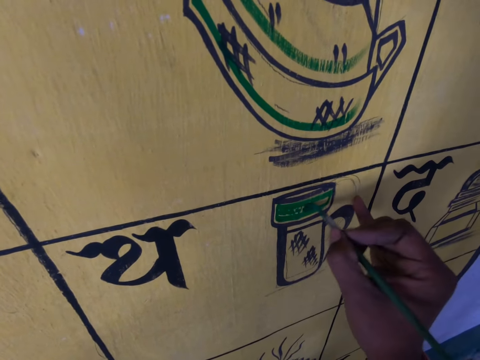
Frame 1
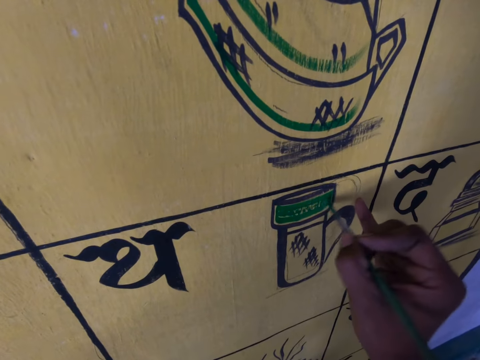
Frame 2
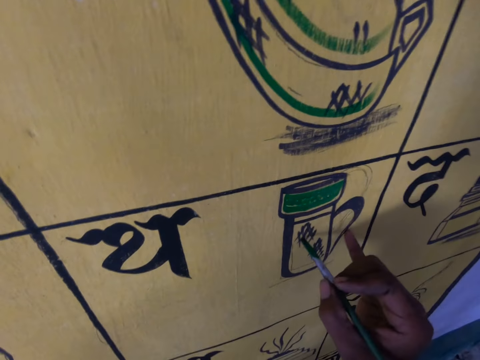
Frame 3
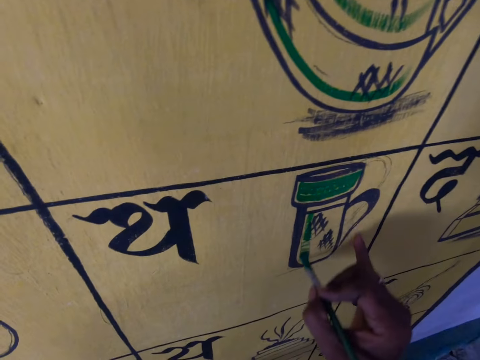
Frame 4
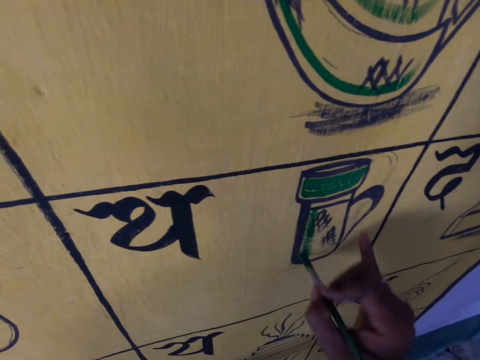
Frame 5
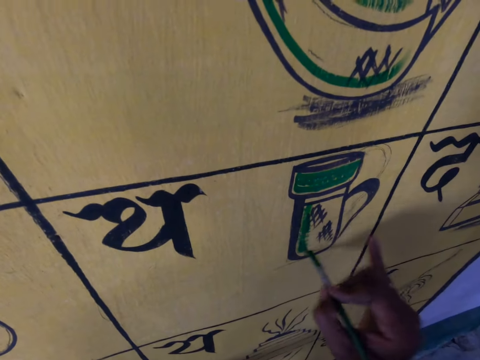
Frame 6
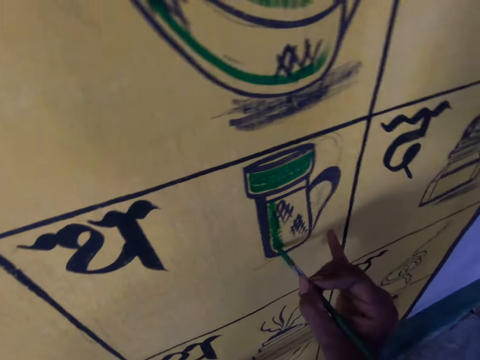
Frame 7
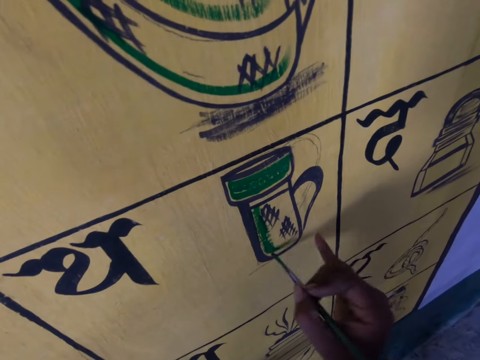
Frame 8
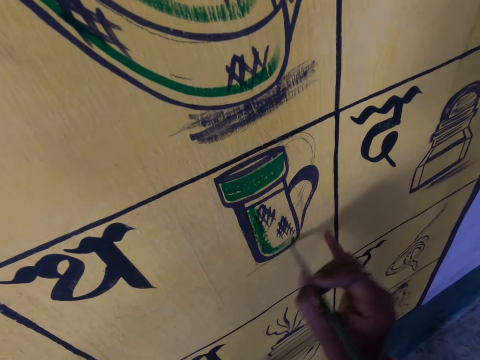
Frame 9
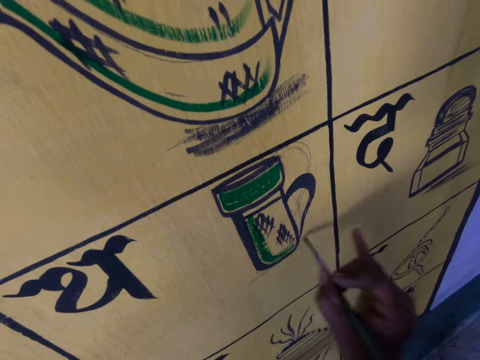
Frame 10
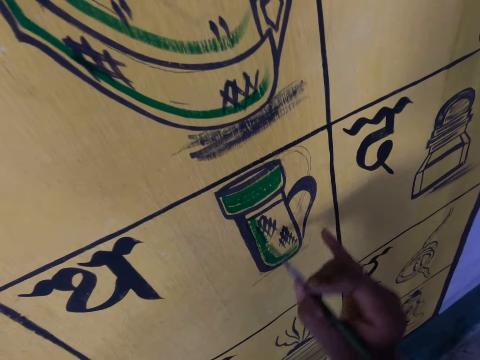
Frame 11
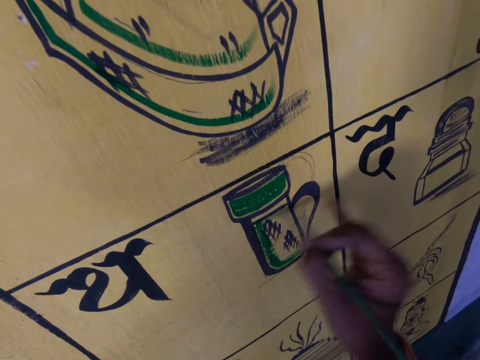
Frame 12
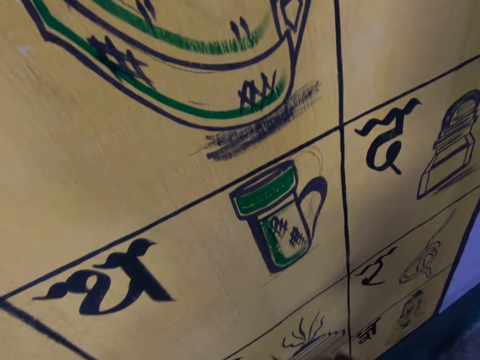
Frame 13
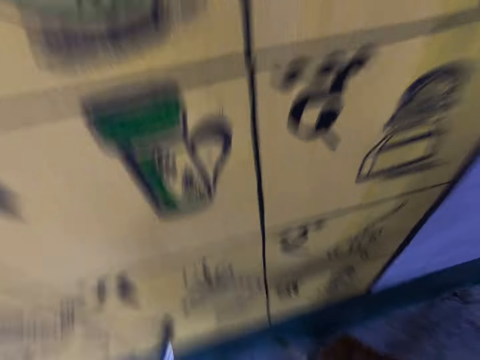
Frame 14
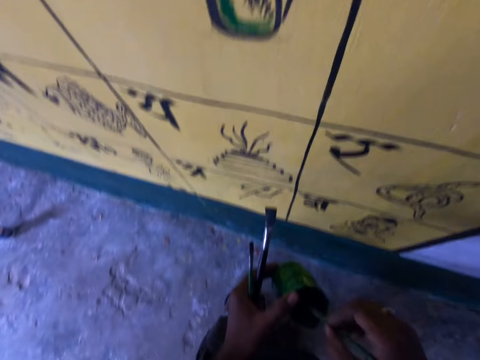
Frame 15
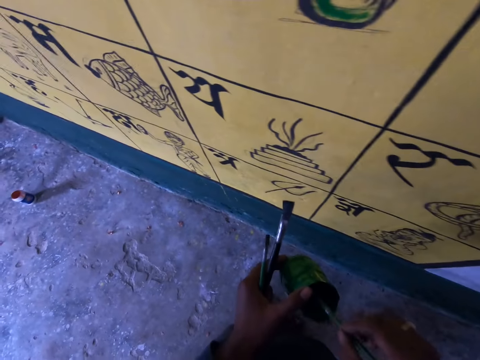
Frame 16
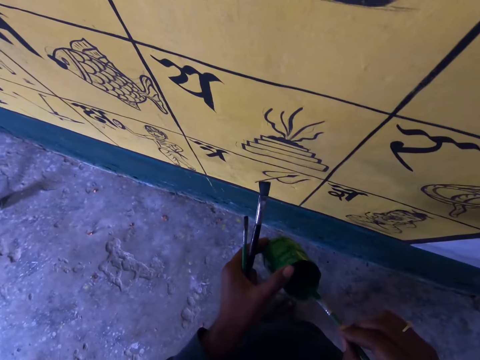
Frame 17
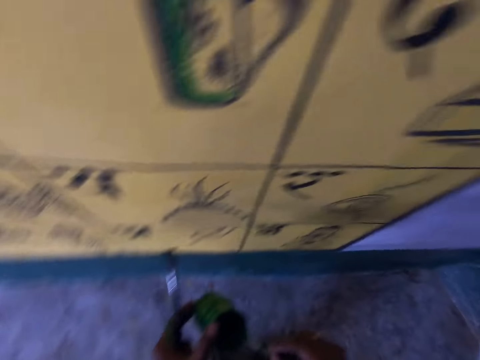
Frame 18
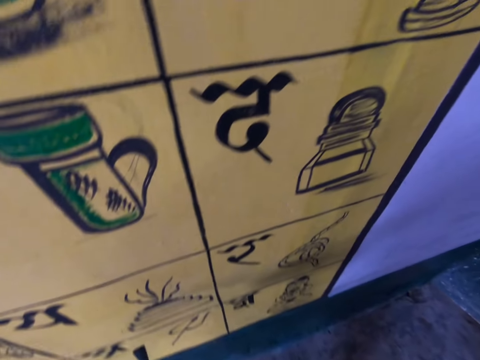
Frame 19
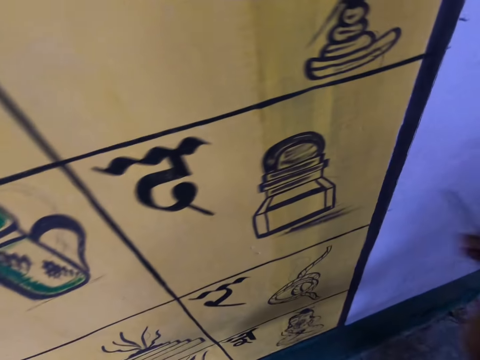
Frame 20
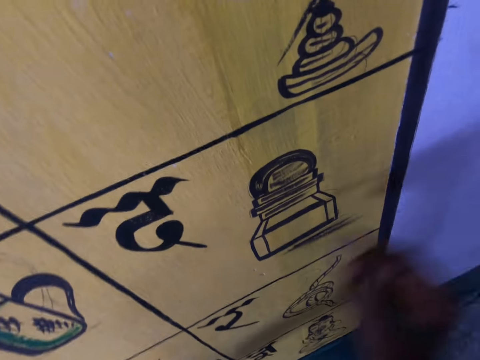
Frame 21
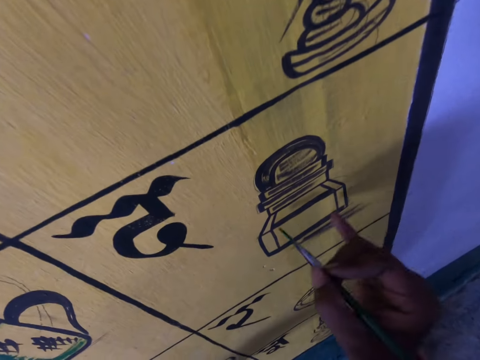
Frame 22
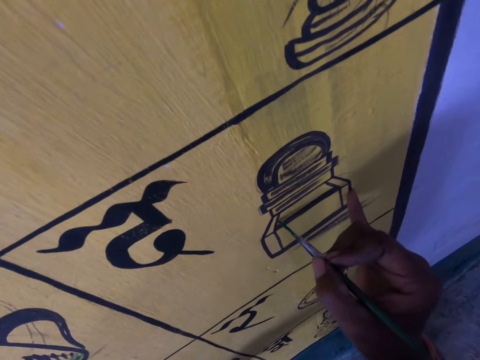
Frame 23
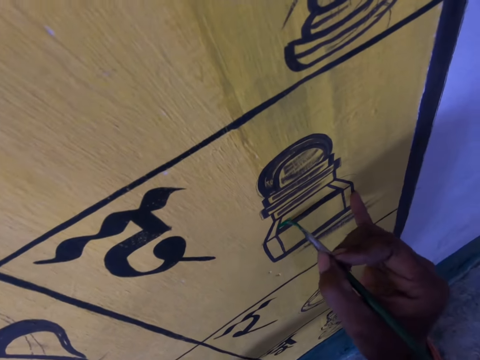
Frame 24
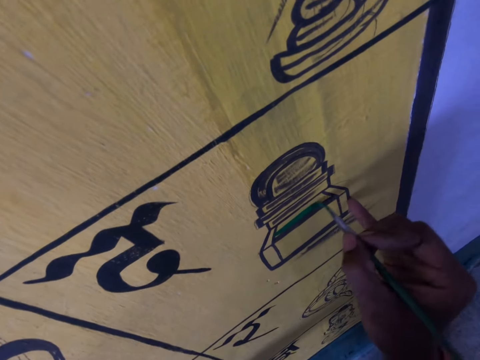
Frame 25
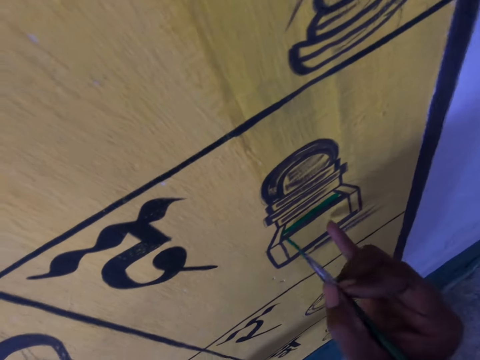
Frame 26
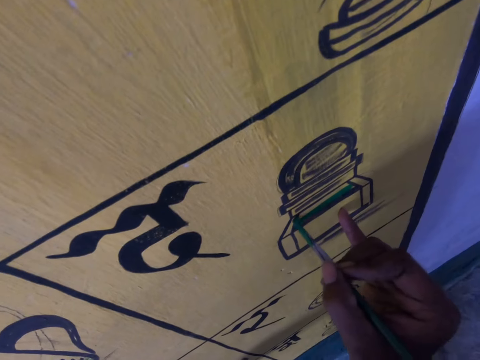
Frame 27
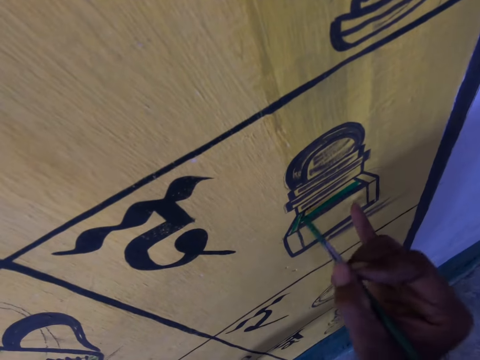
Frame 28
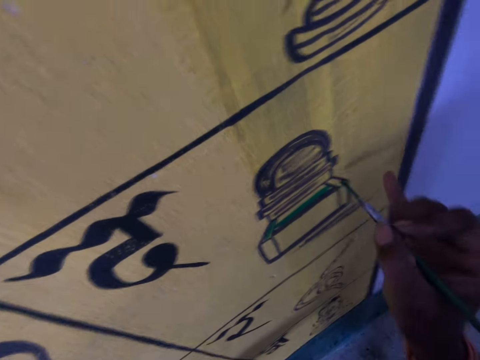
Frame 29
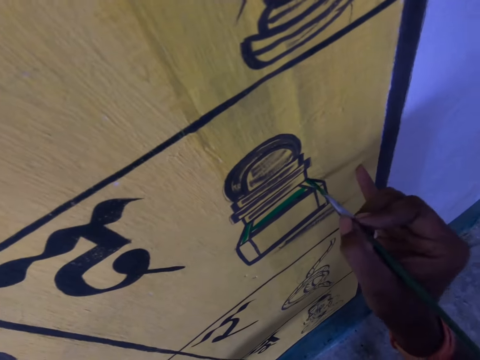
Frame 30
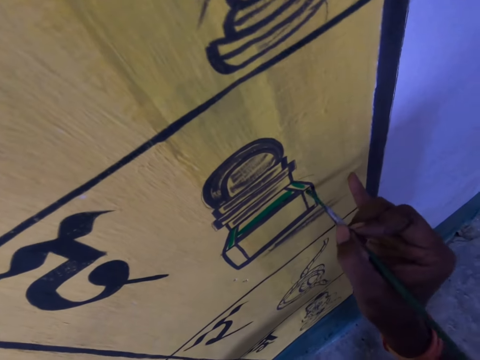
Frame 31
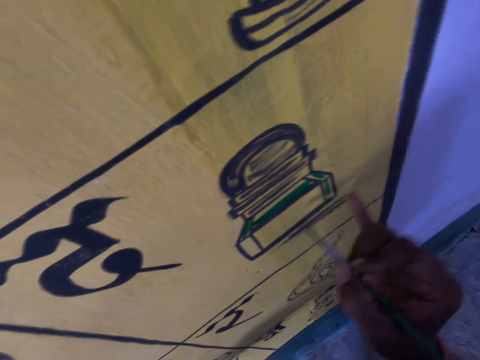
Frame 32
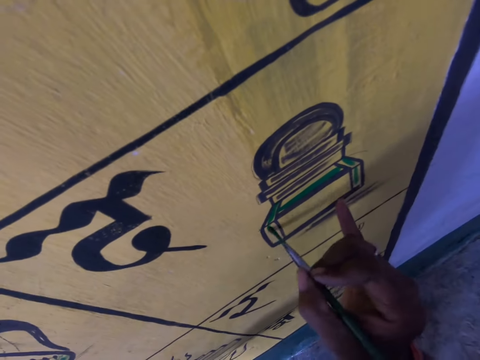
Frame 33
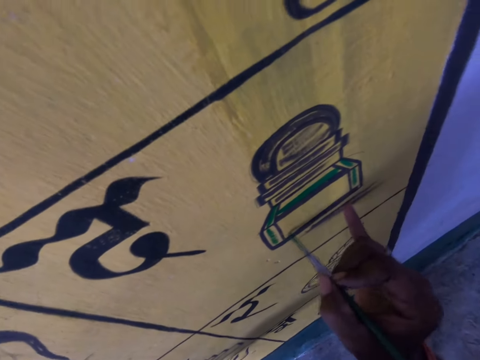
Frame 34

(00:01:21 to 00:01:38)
The camera wearer dips the brush in paint. They continue to paint on the wall.

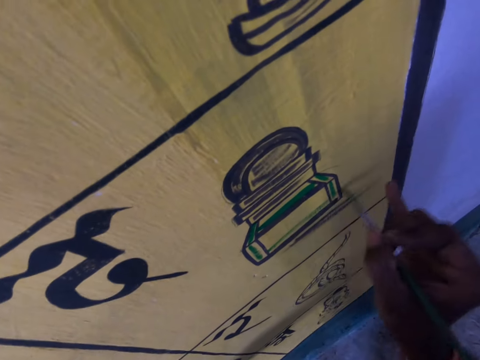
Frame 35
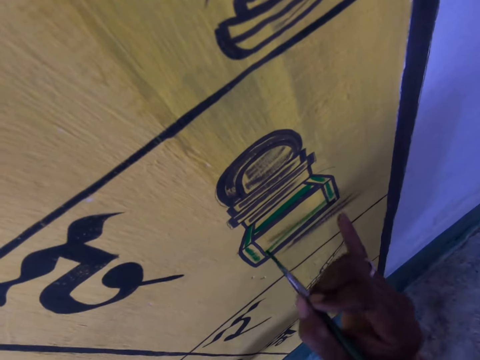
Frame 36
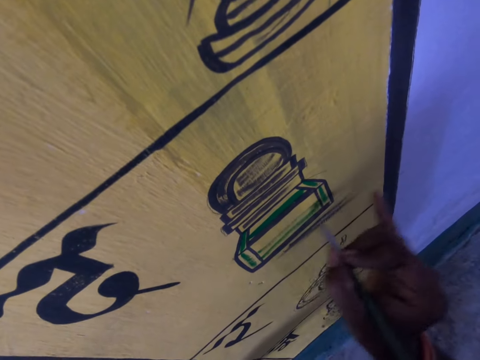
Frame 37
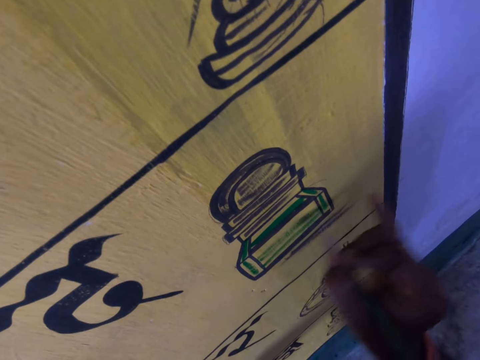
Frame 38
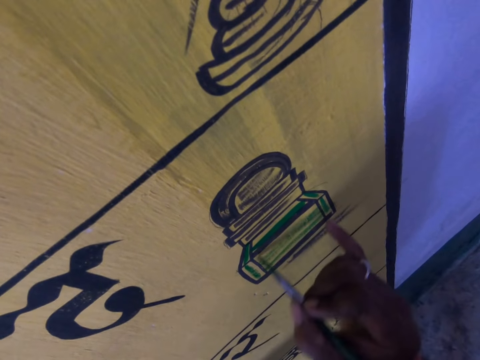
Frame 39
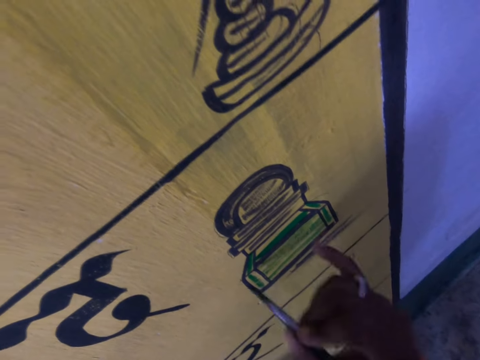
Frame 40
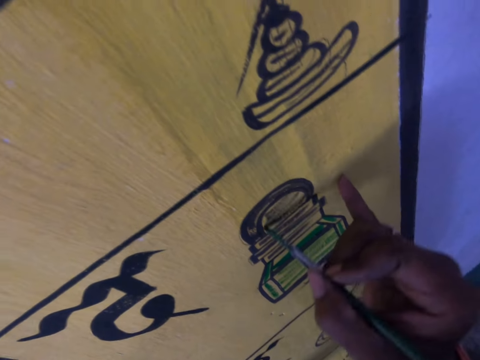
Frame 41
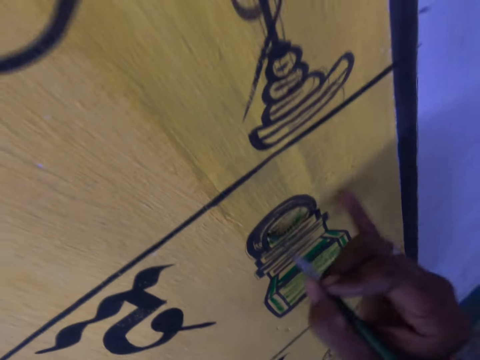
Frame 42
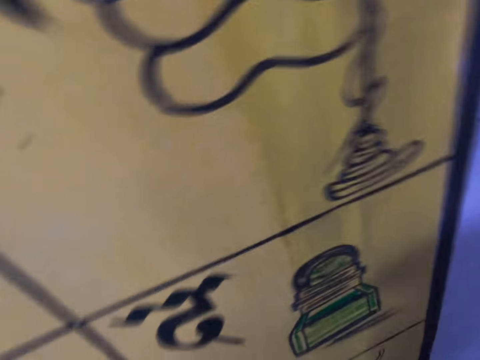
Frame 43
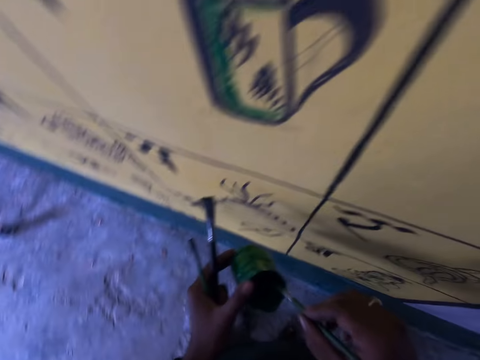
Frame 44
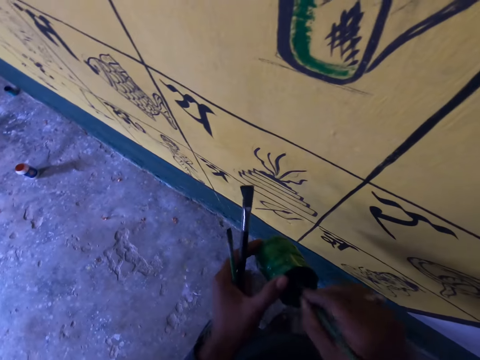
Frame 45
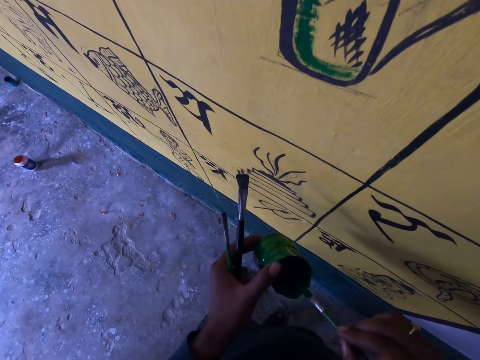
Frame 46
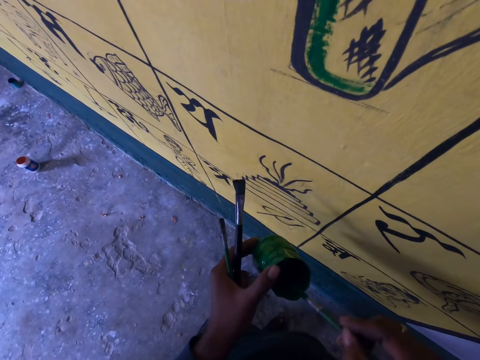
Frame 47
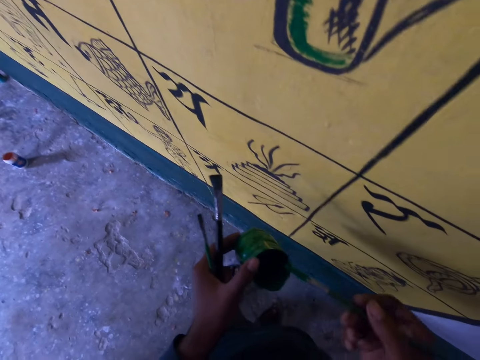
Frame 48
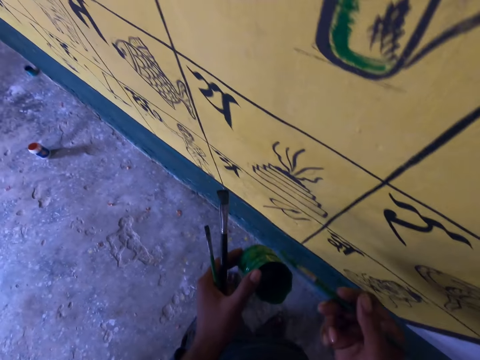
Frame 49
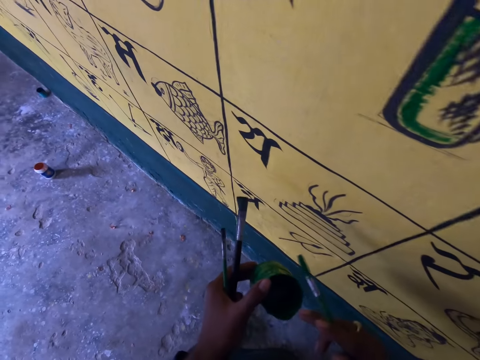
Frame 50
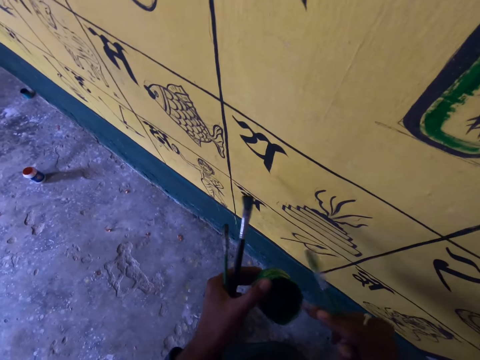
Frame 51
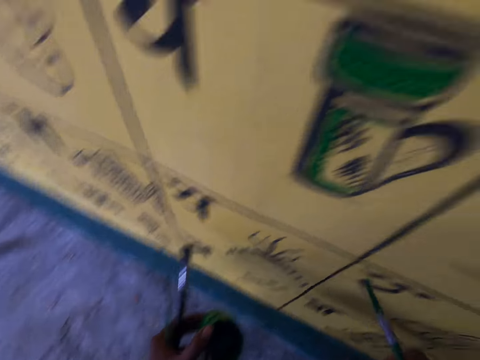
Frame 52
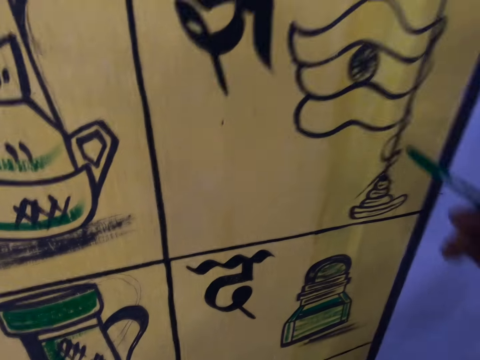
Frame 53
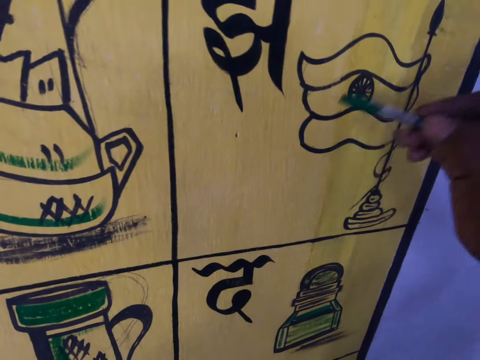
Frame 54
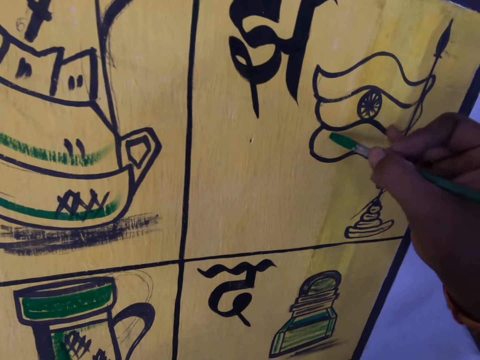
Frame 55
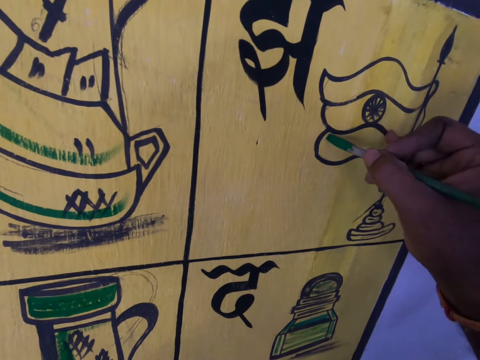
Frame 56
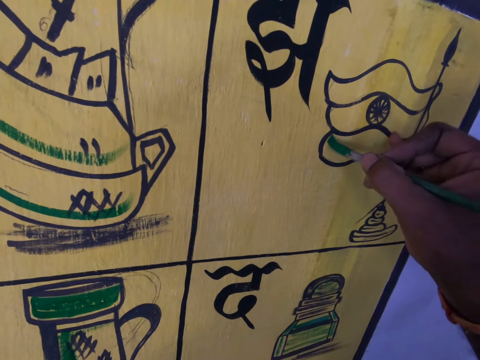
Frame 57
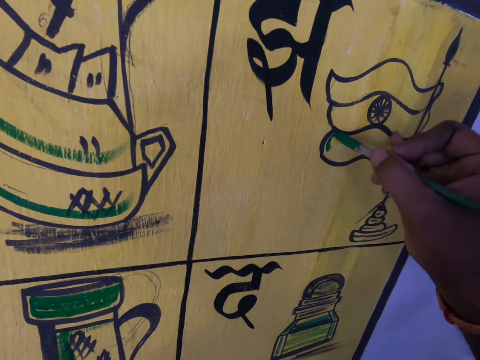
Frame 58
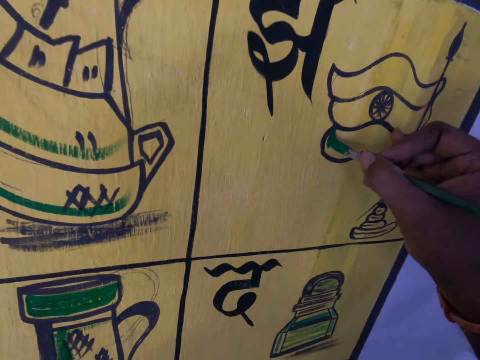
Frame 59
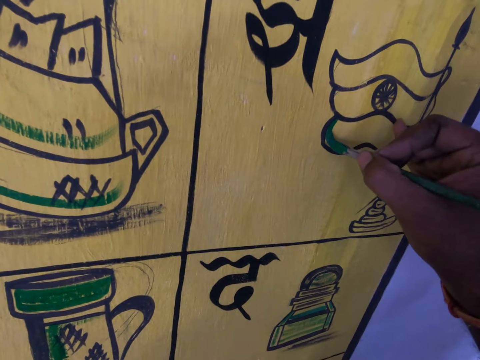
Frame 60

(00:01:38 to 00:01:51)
The camera wearer dips the brush in paint. They continue to paint on the wall.
